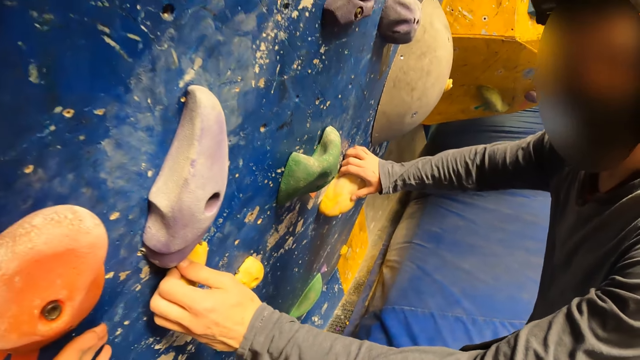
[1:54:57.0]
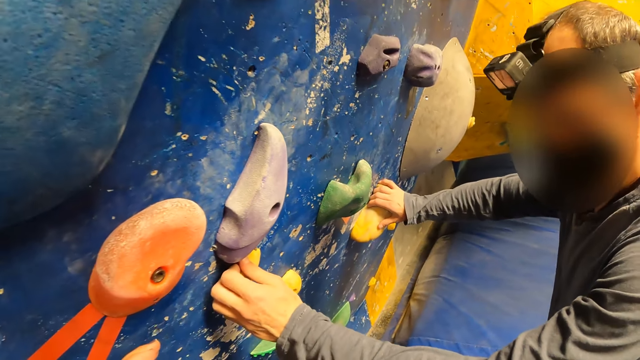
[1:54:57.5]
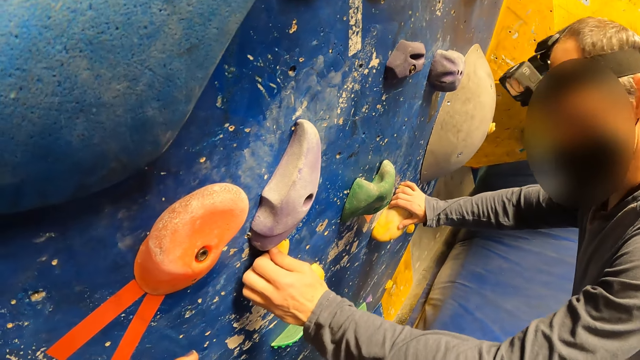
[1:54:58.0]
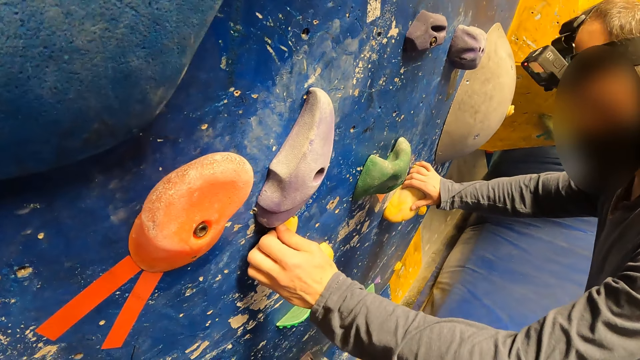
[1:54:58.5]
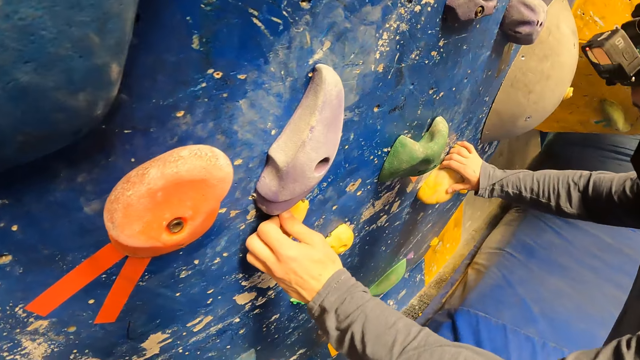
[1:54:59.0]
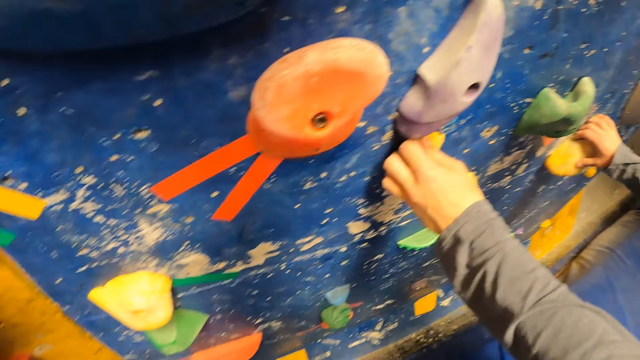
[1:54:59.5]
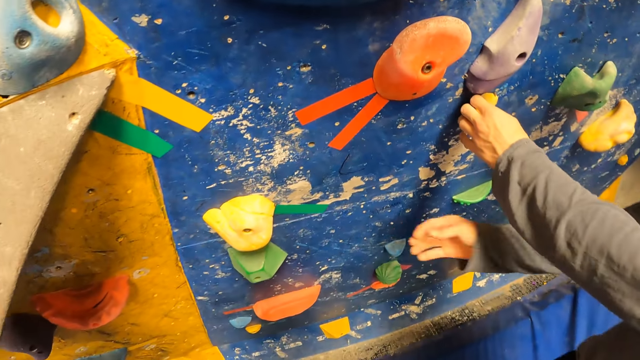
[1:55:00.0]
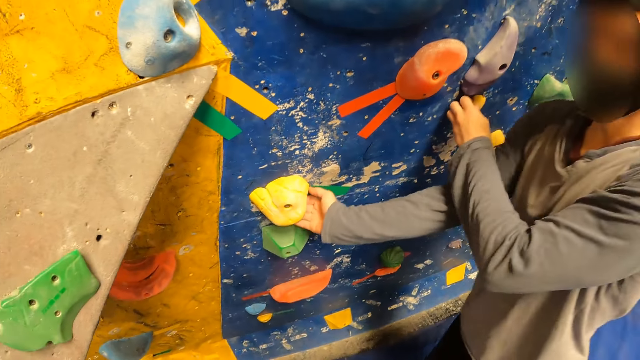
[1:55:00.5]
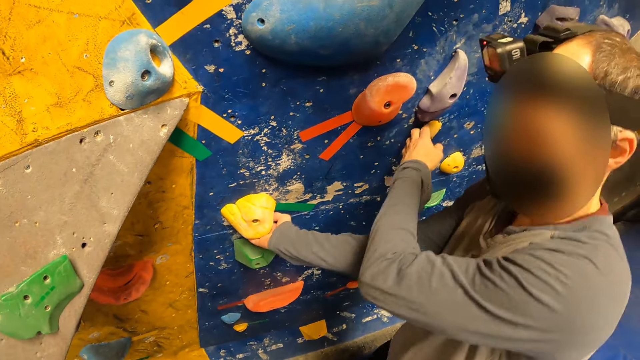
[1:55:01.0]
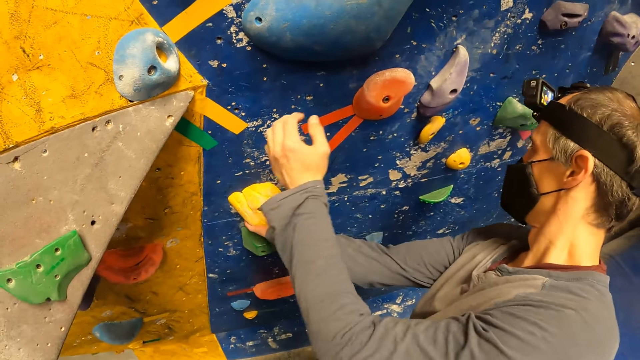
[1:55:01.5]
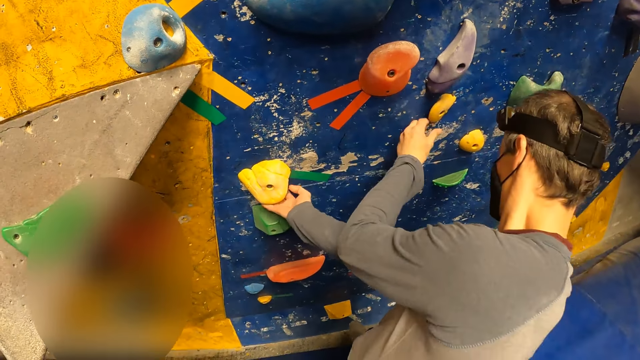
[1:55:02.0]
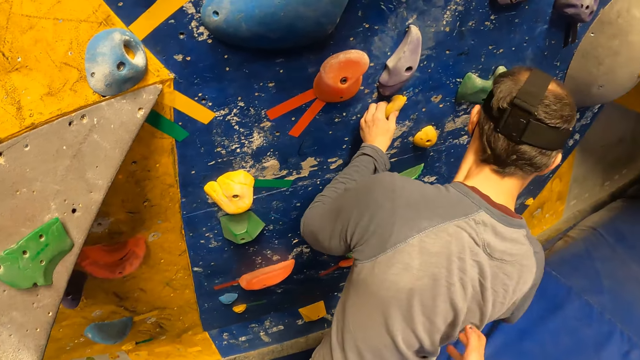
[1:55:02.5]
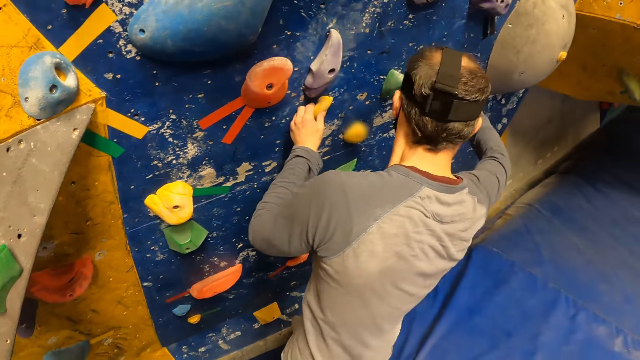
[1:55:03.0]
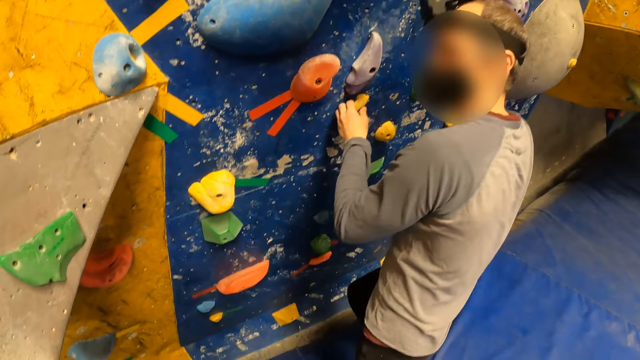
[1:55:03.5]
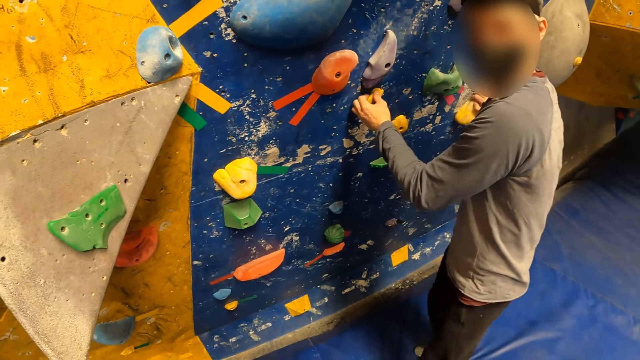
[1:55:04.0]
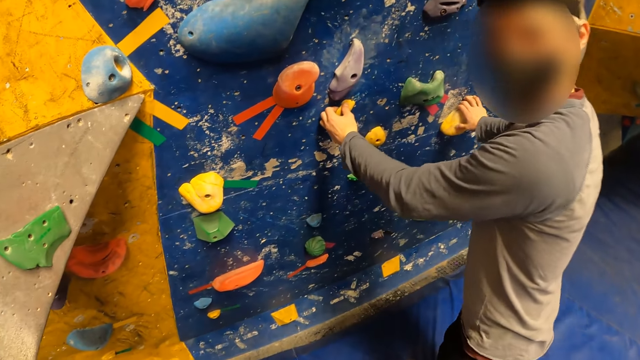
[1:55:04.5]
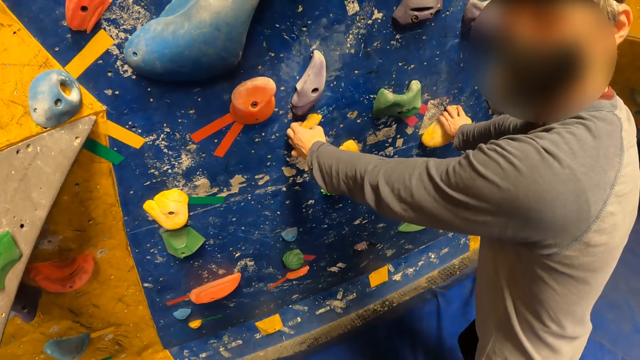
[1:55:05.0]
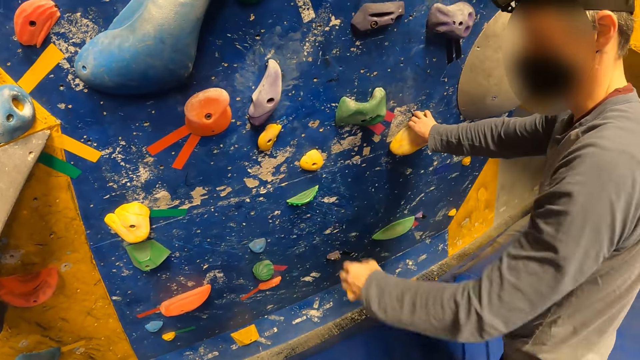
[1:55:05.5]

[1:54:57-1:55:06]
The camera wearer looks around. A man illustrates holding bricks.

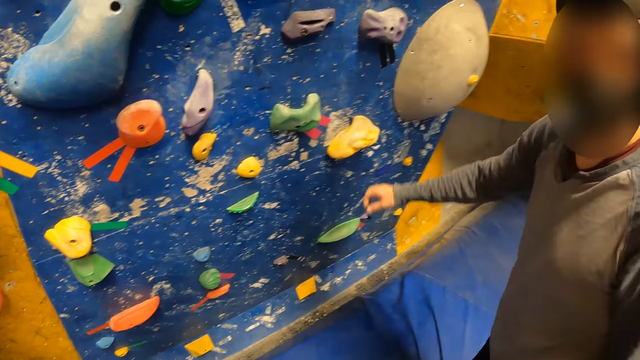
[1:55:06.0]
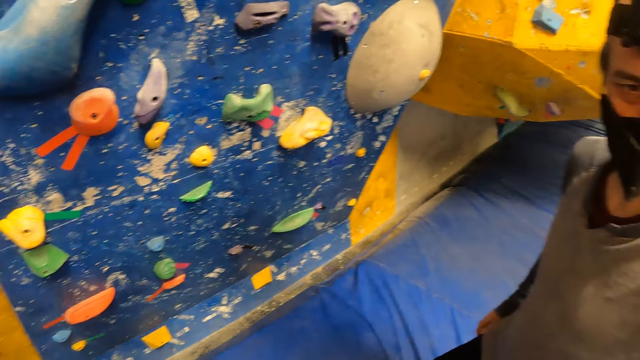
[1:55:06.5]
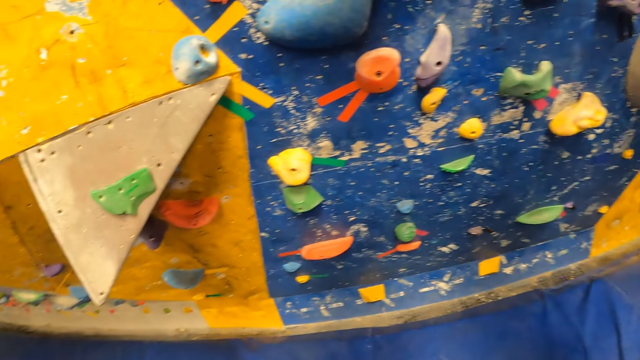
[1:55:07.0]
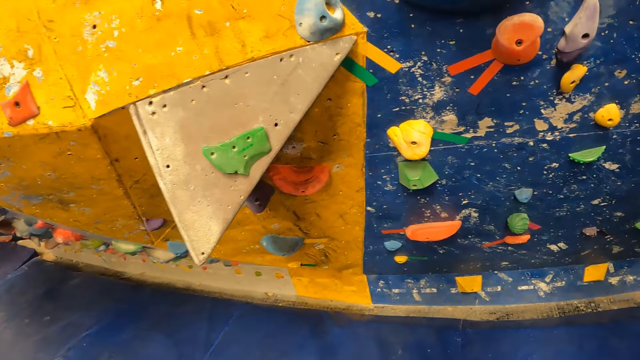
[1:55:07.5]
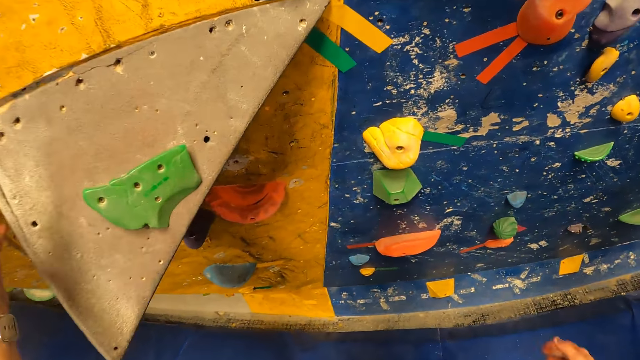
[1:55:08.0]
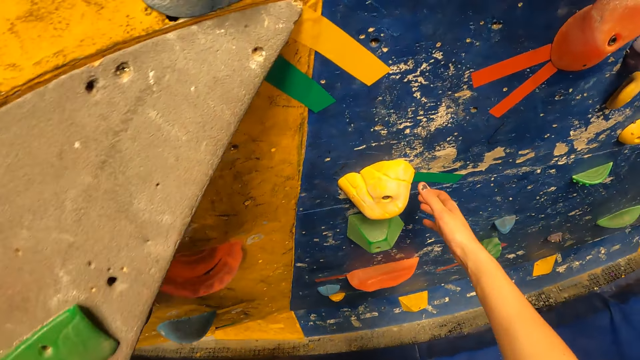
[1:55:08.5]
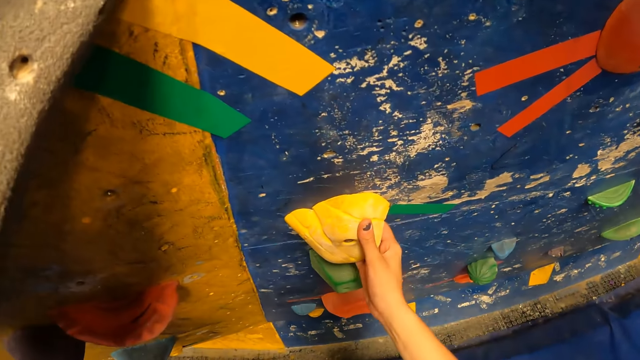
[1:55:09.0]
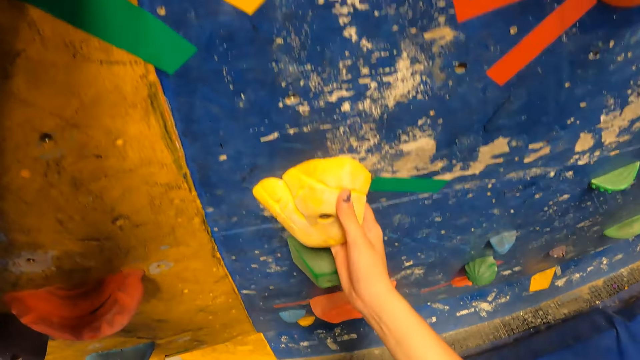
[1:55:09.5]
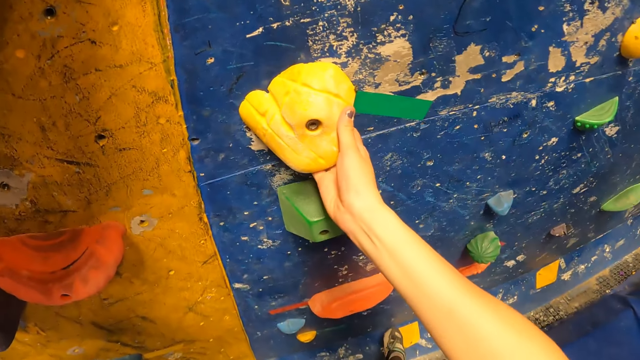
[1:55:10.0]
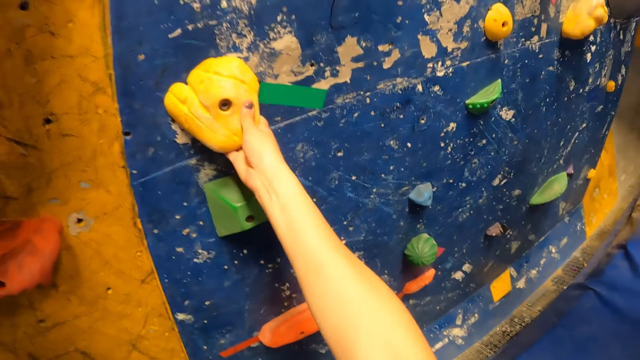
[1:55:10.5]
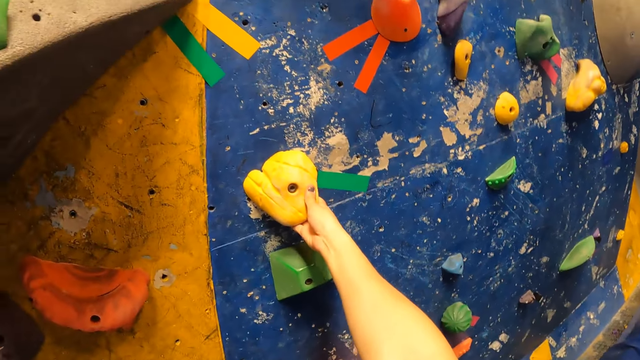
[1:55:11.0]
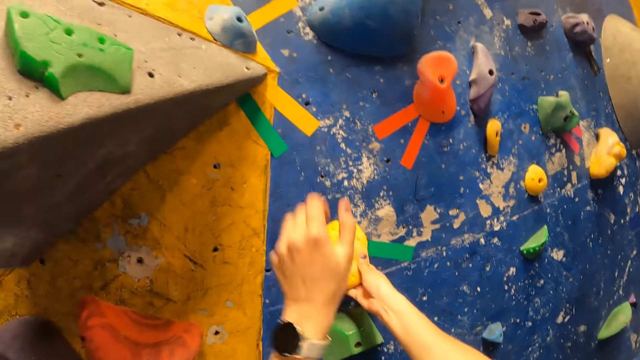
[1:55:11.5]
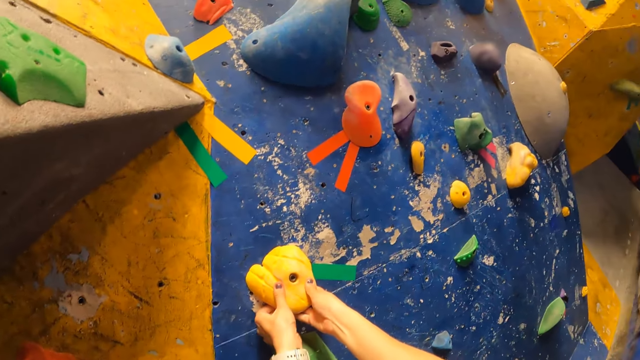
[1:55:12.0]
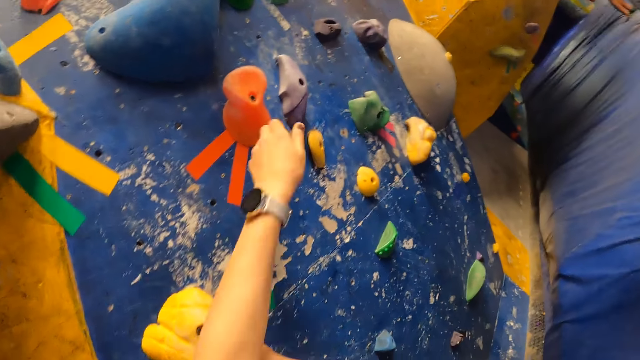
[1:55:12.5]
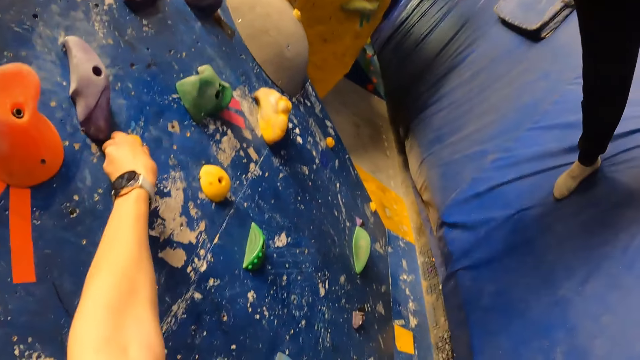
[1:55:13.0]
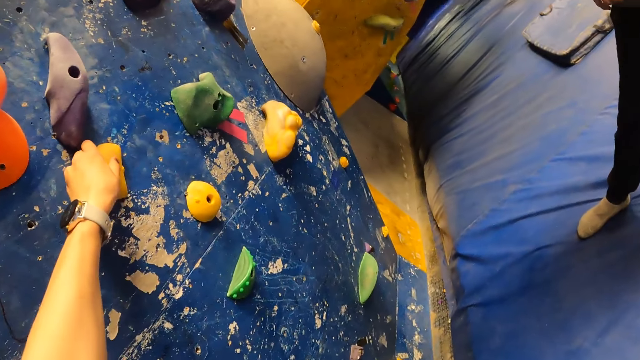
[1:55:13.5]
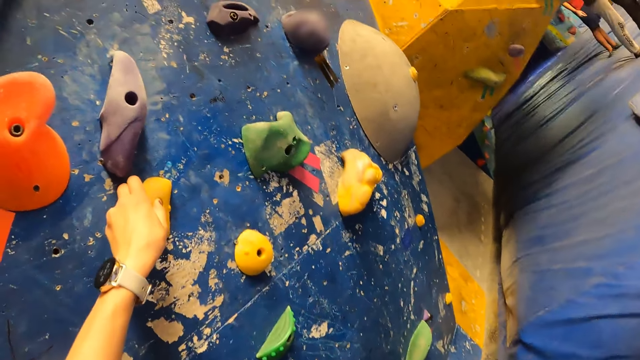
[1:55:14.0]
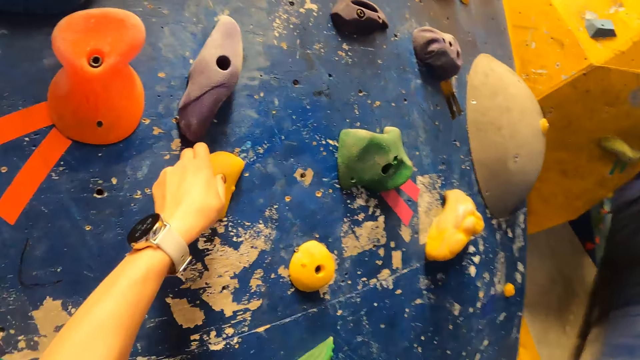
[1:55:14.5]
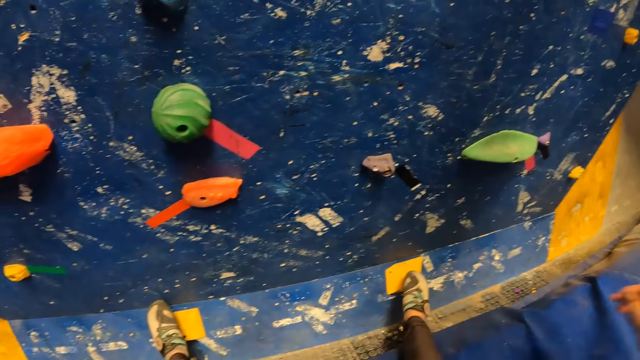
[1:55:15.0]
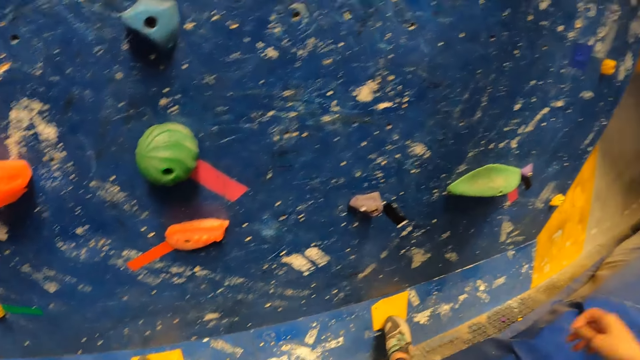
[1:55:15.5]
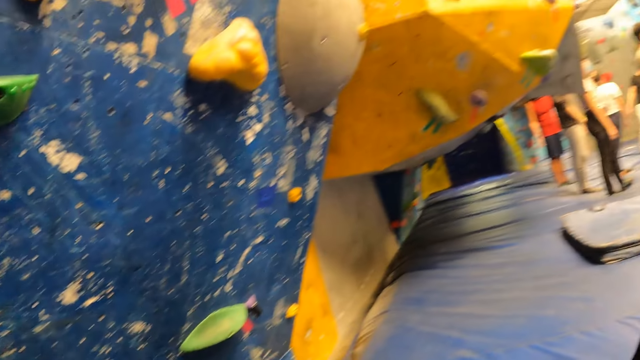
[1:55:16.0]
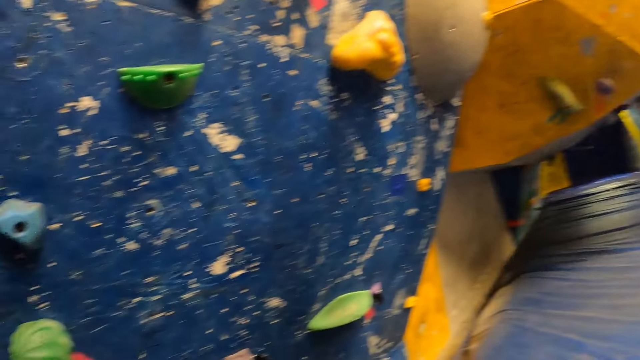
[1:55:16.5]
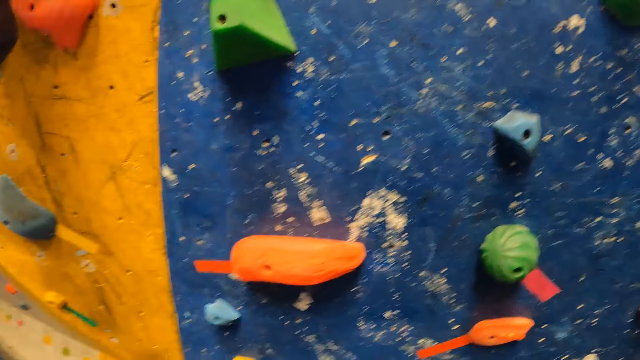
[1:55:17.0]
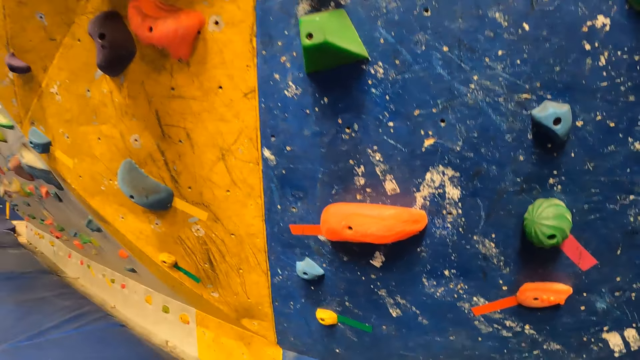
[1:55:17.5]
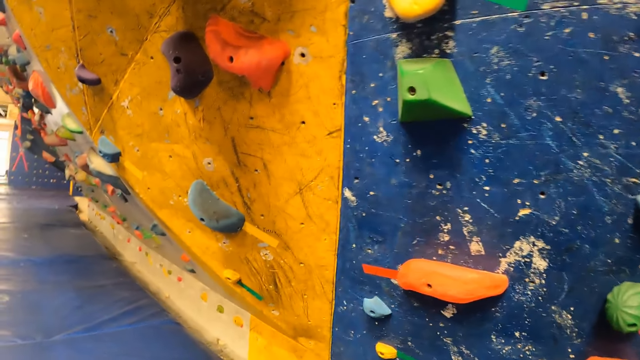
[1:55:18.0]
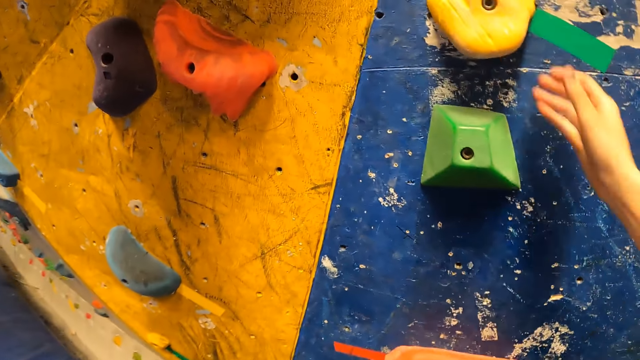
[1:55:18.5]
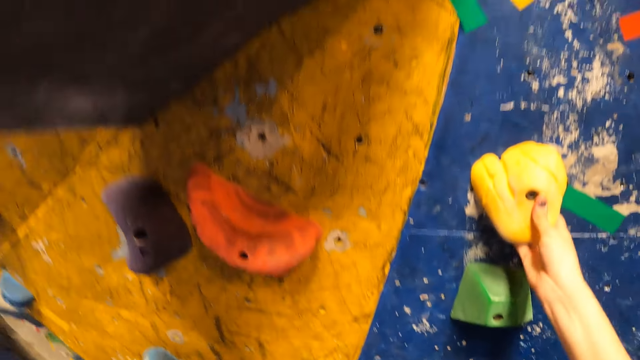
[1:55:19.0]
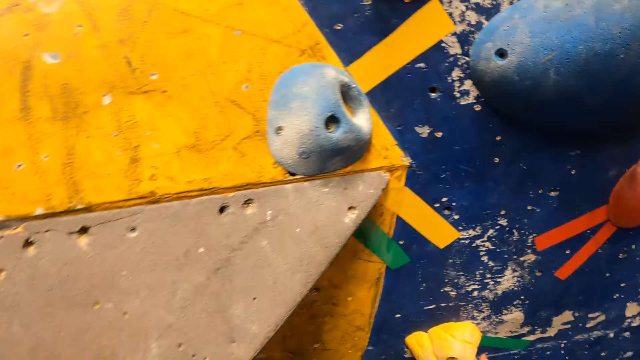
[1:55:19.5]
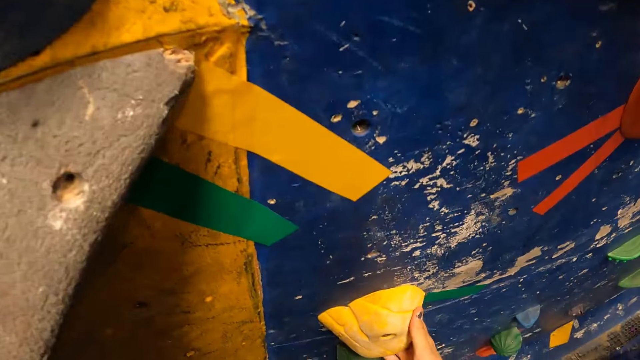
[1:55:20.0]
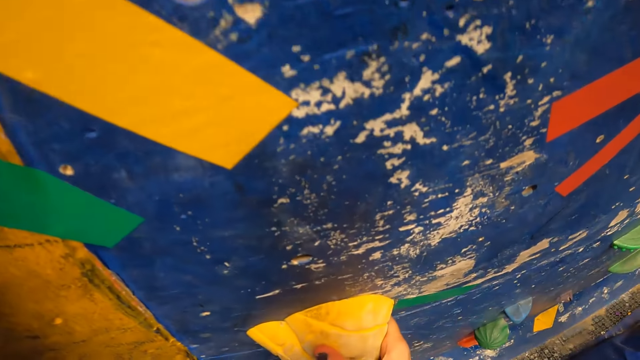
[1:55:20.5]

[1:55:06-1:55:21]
The camera wearer looks around. She holds the brown boulder with her left hand. She holds a yellow boulder on the wall with her right hand. She holds the yellow boulder with both hands. She holds the yellow boulder with her left hand. She climbs the wall through brick rocks. She looks around. She holds the yellow boulder on the wall with her right hand.
